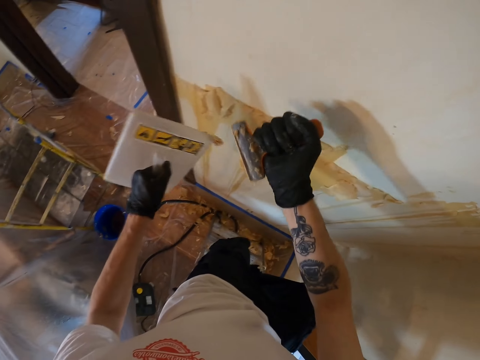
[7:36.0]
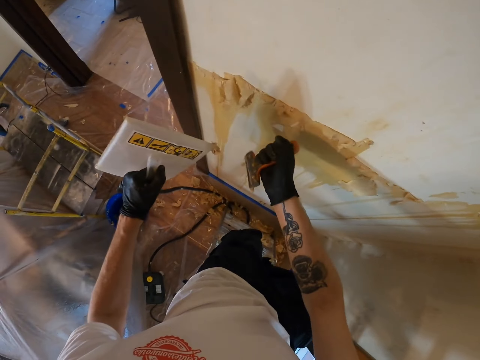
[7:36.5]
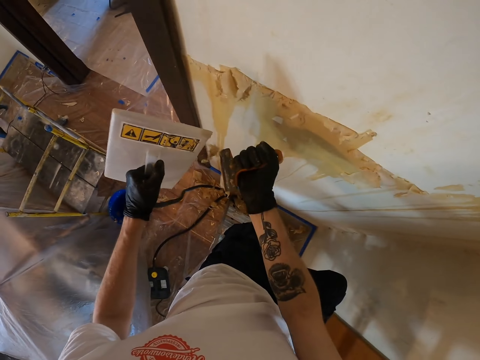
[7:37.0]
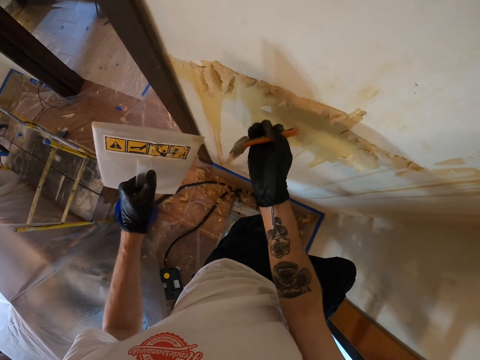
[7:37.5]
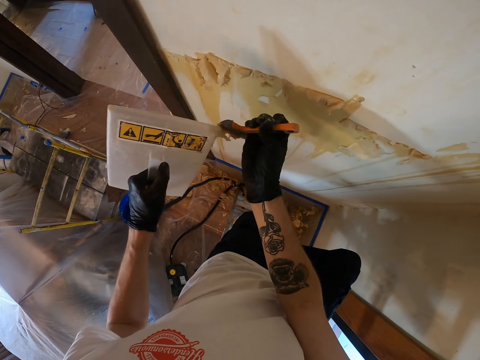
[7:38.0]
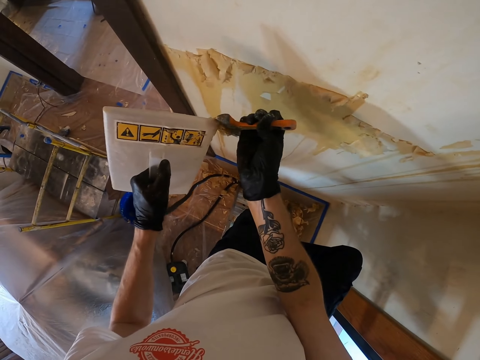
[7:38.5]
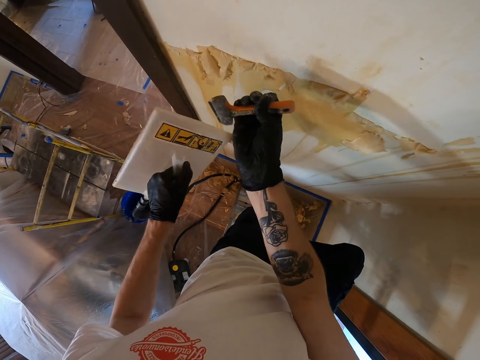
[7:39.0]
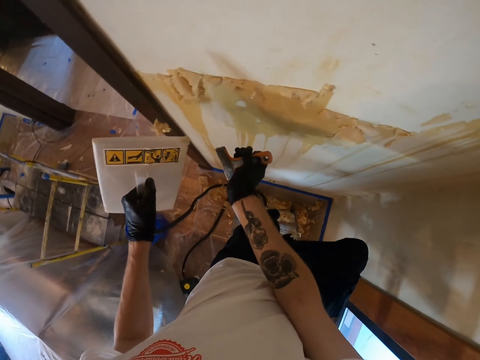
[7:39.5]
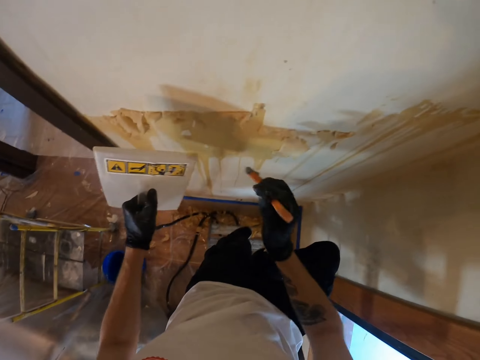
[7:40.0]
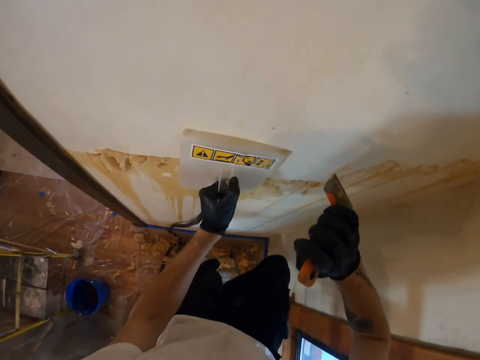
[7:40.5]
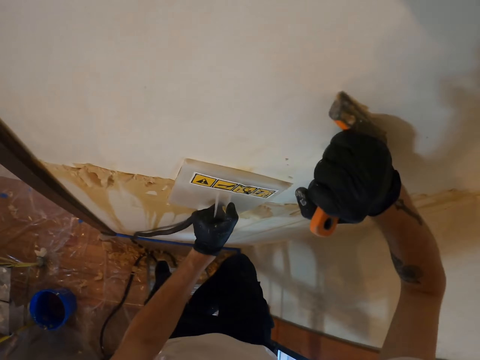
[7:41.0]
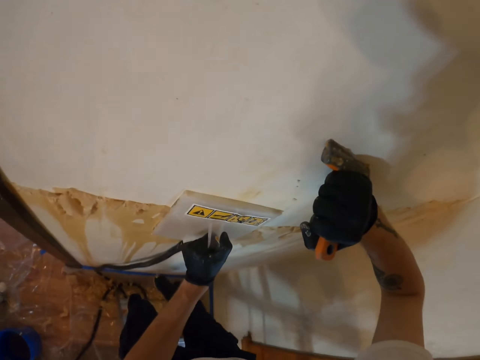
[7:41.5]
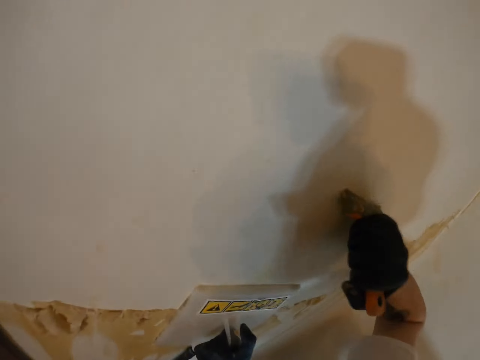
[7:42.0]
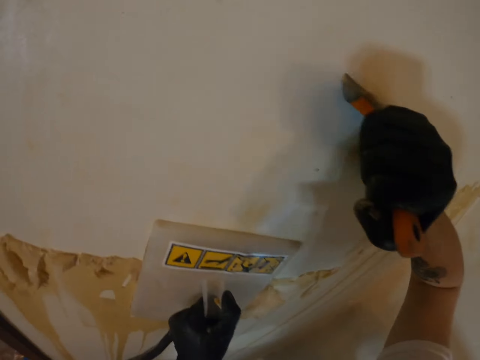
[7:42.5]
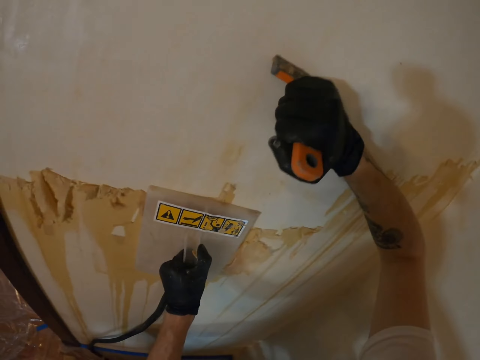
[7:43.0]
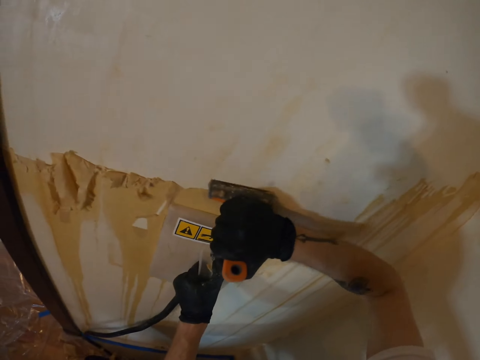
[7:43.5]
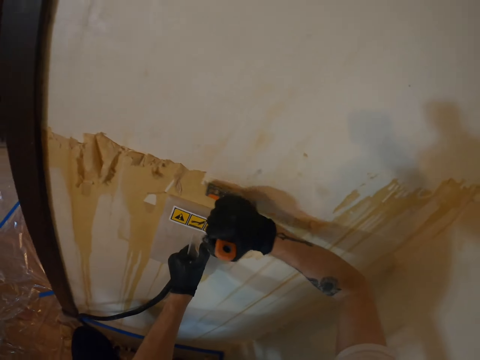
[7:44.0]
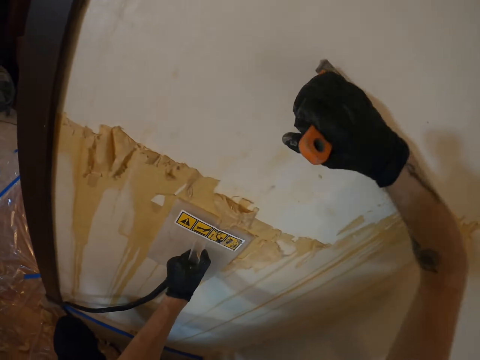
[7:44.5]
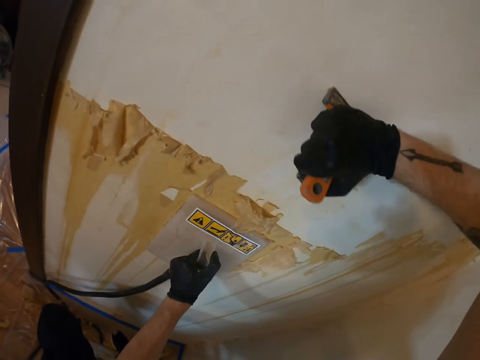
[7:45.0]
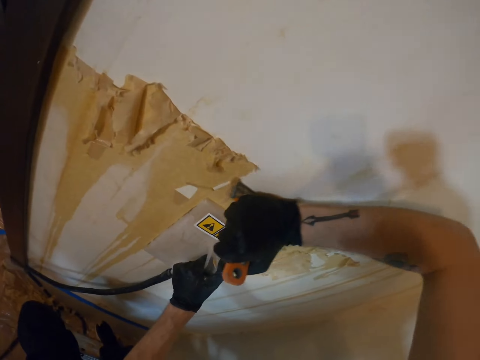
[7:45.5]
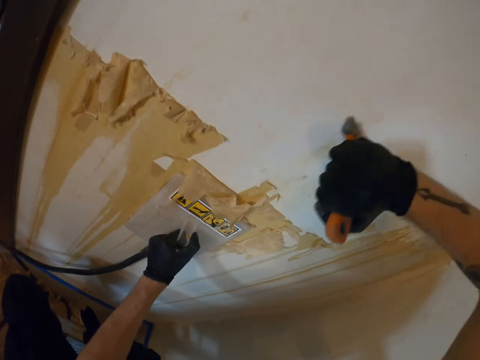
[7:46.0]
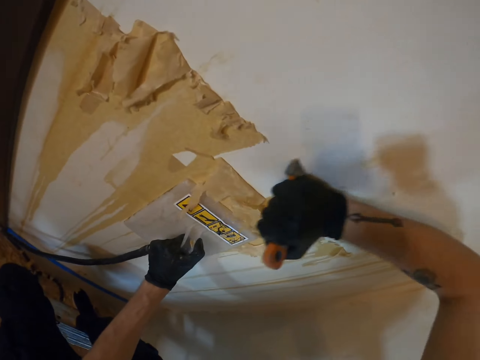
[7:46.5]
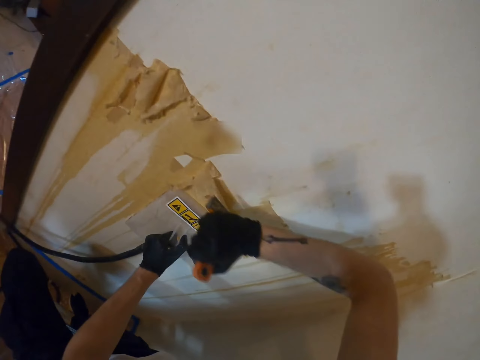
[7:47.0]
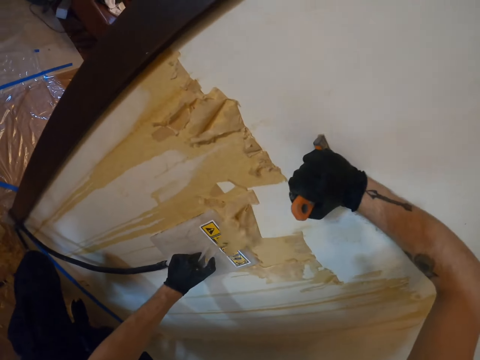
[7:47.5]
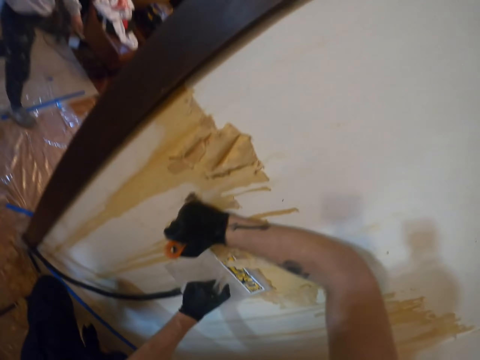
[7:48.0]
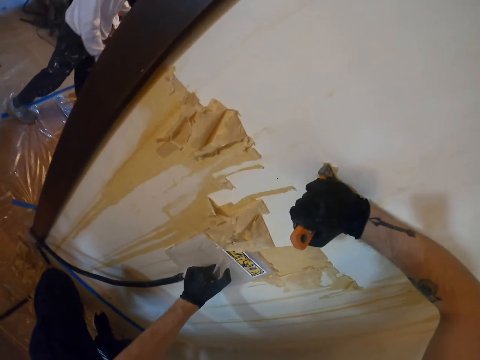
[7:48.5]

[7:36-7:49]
The camera wearer places the steamer on the wall with the left hand. They remove the wallpaper on the wall with a scraper in the right hand.

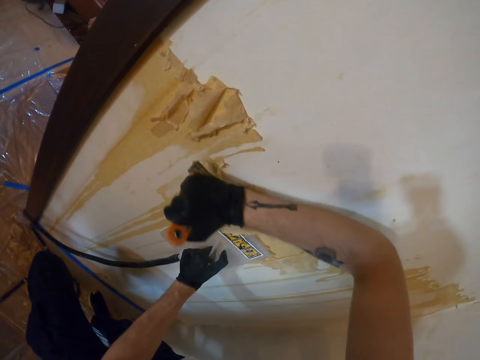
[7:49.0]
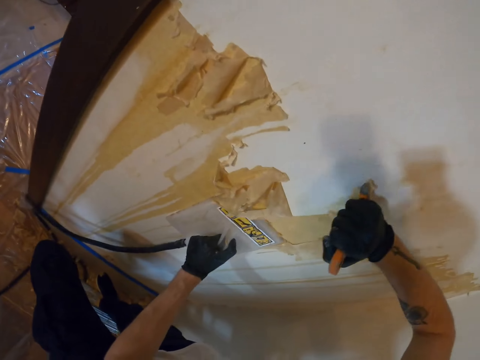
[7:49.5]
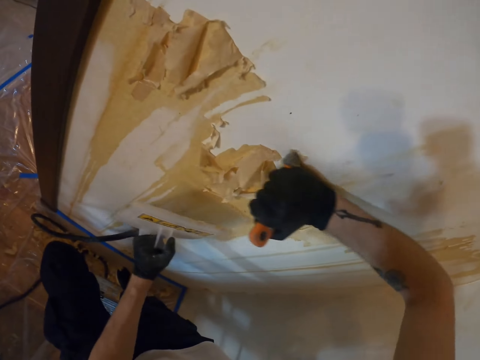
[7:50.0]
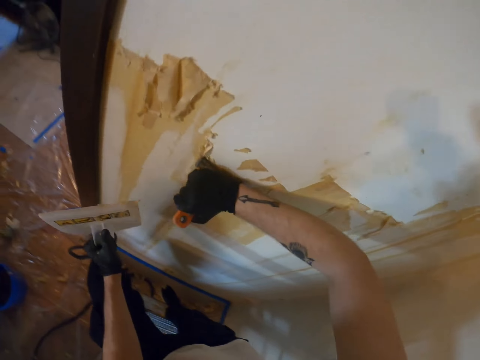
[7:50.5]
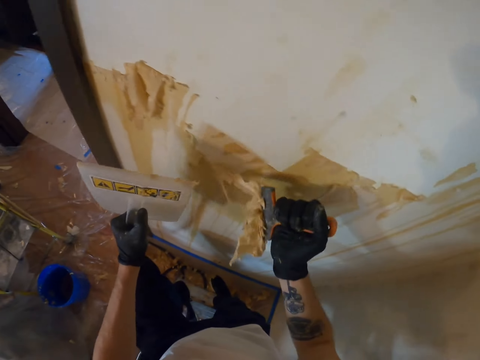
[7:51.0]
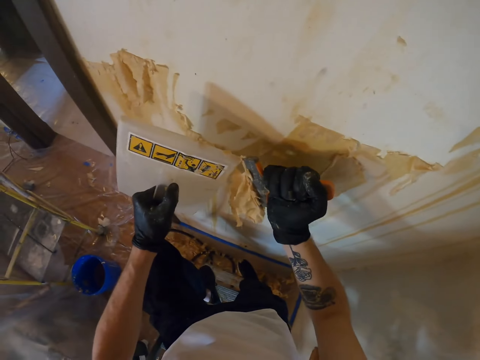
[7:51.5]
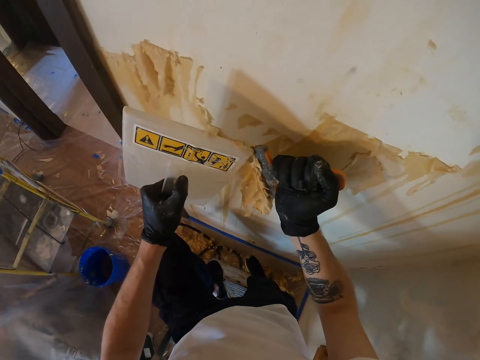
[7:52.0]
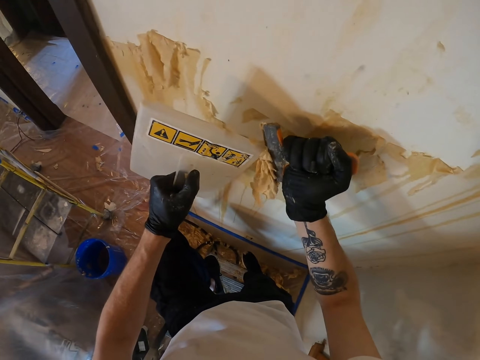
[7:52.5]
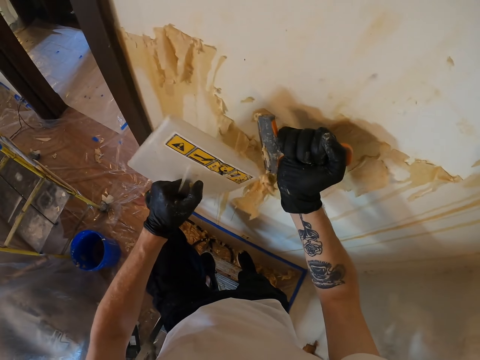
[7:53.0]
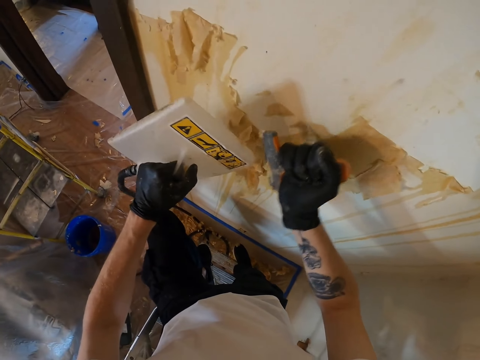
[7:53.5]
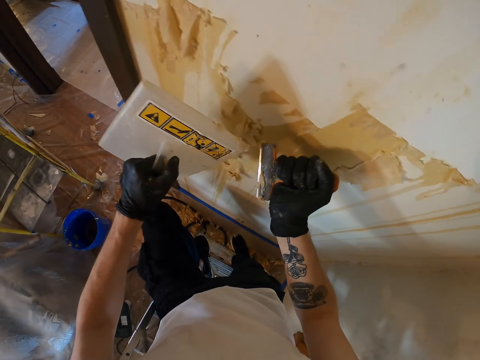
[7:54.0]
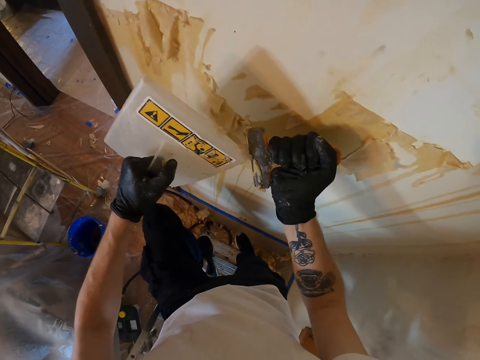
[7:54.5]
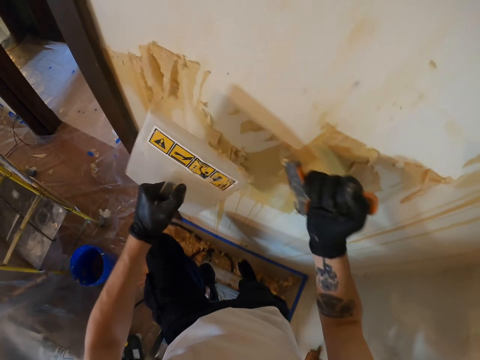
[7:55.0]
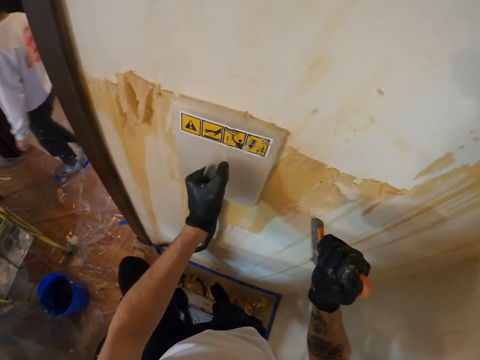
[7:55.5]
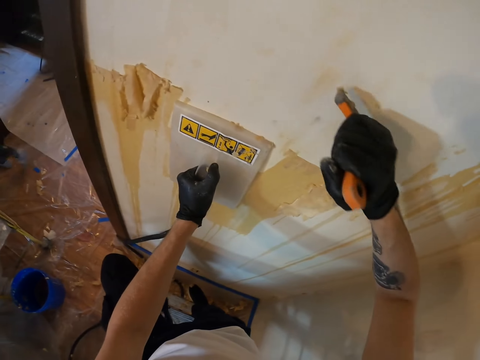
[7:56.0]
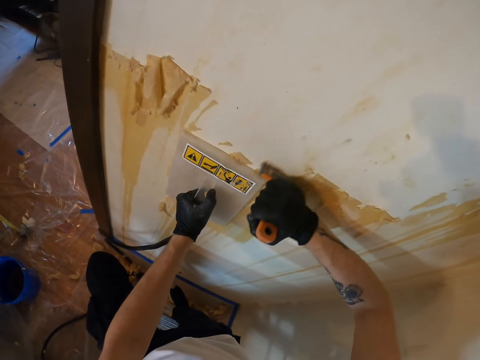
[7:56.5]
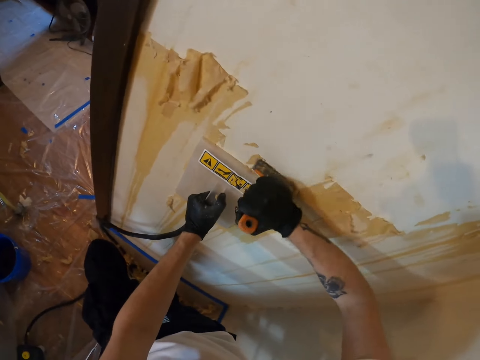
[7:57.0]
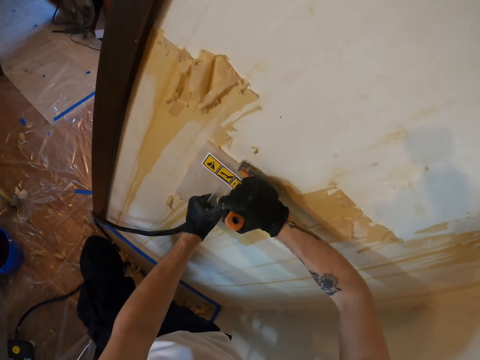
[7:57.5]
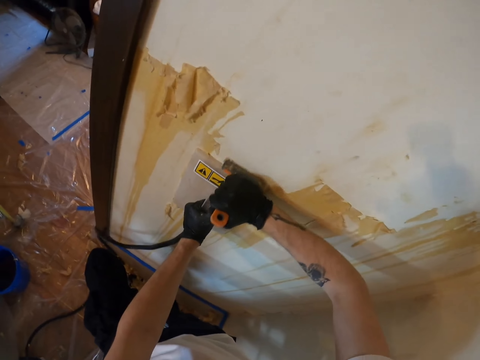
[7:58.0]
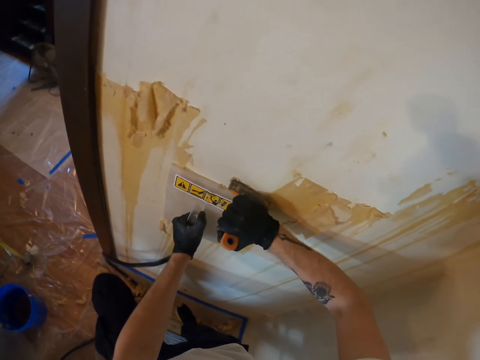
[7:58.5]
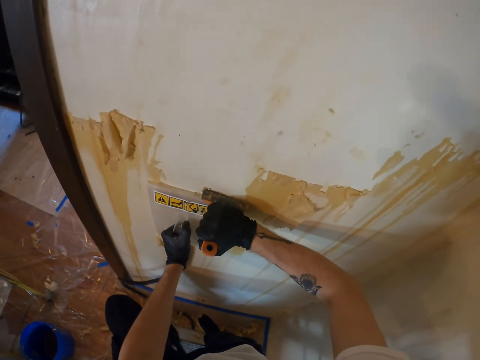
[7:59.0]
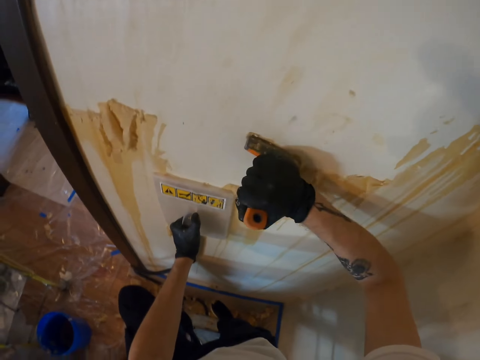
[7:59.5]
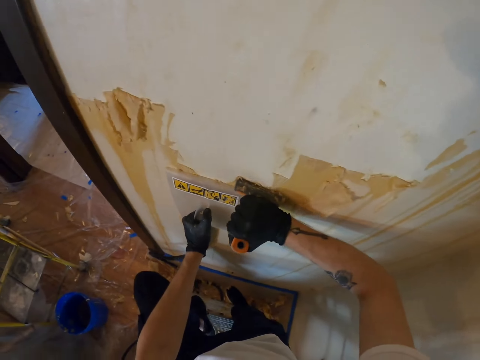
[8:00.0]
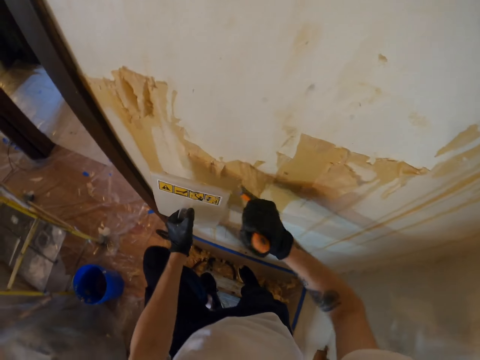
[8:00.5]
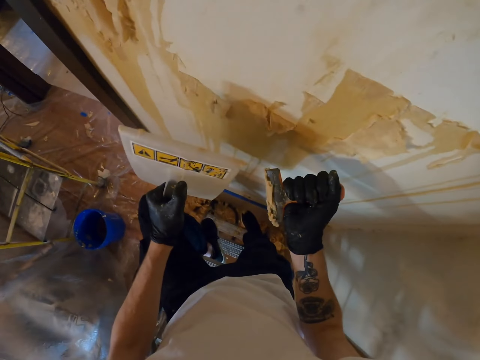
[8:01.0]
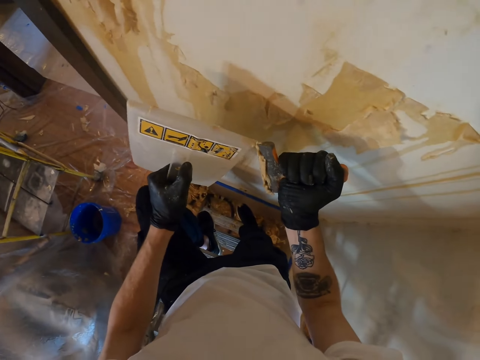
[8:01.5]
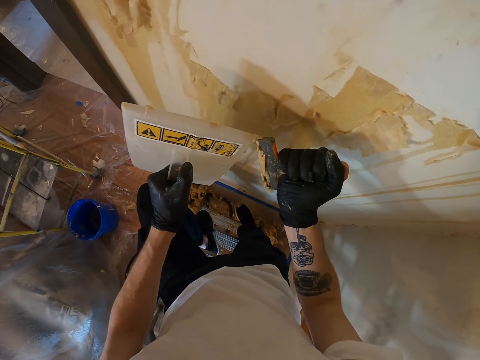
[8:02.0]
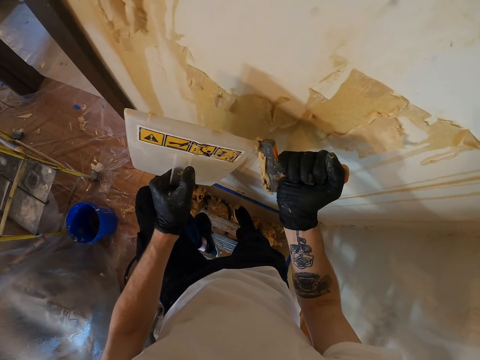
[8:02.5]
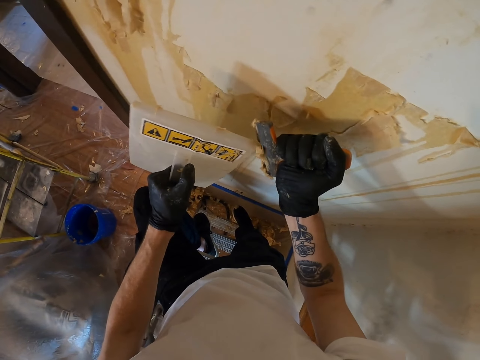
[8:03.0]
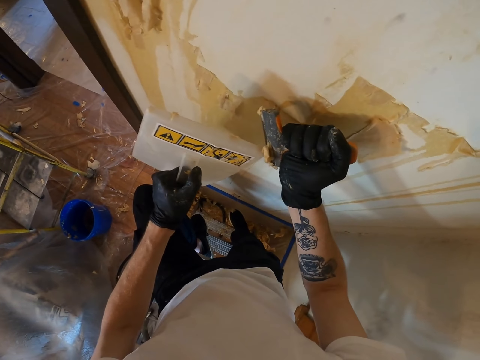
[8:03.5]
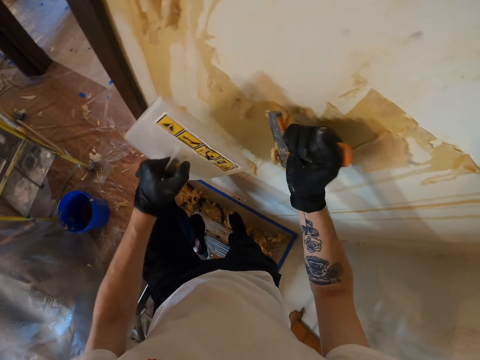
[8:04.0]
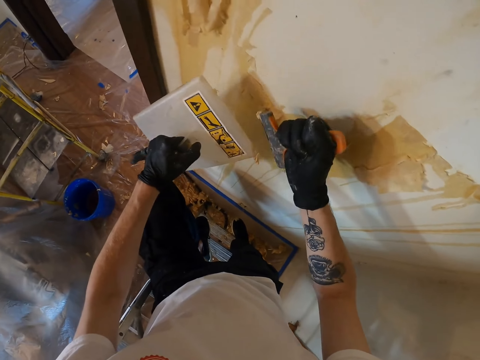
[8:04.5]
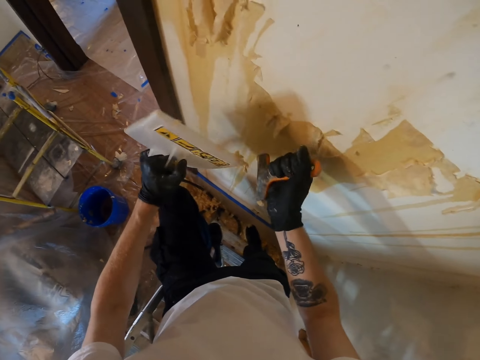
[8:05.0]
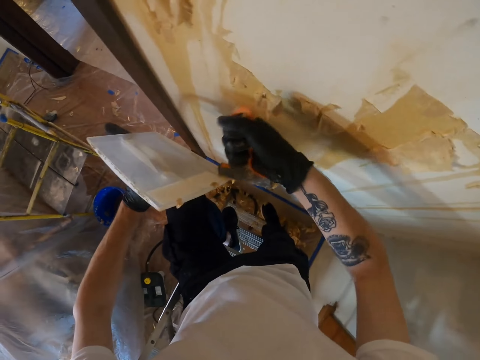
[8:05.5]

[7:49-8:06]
The camera wearer removes the wallpaper on the scraper with the steamer in the left hand. They place the steamer on the wall with the left hand. They remove the wallpaper on the wall with the scraper in the right hand. They remove the wallpaper on the scraper with the steamer in the left hand.
